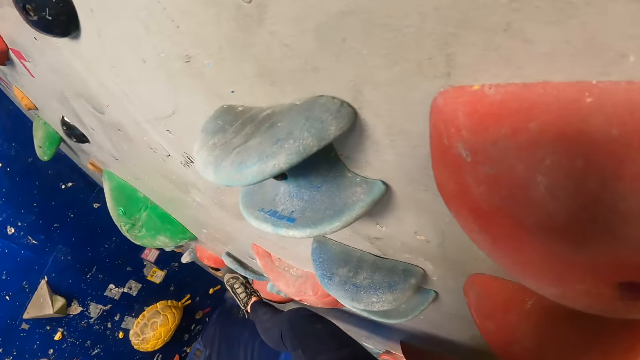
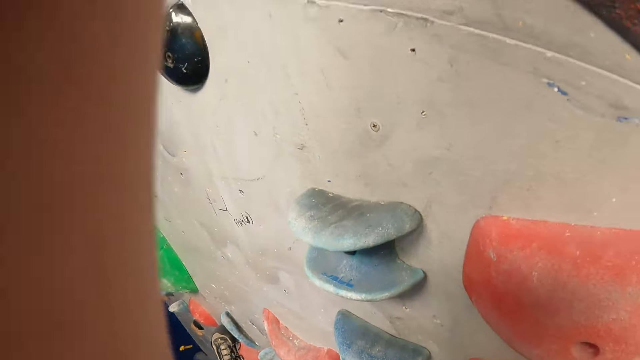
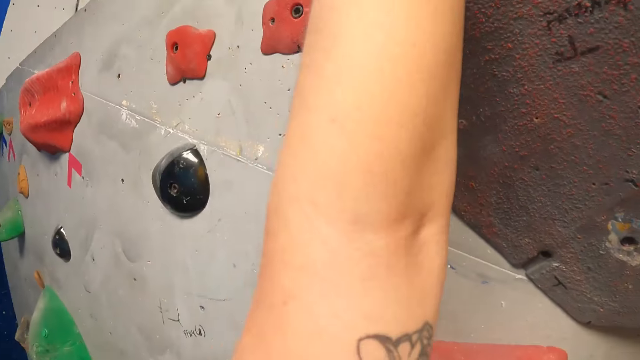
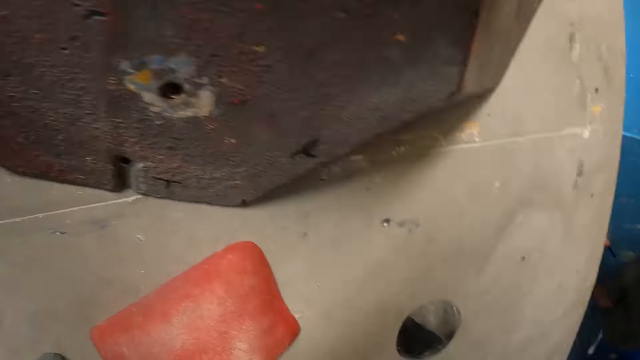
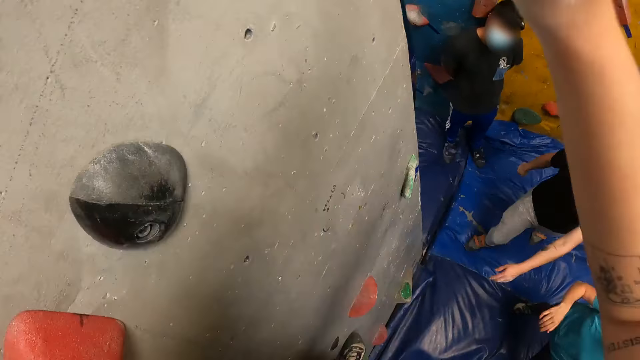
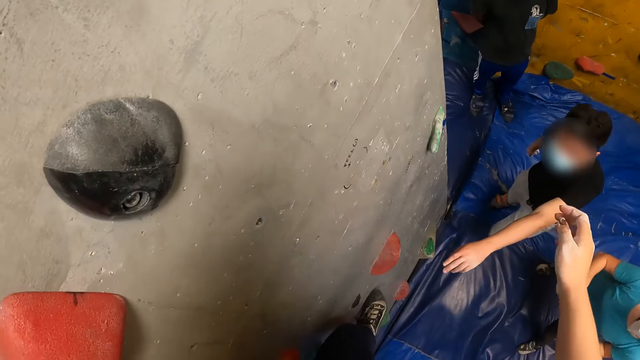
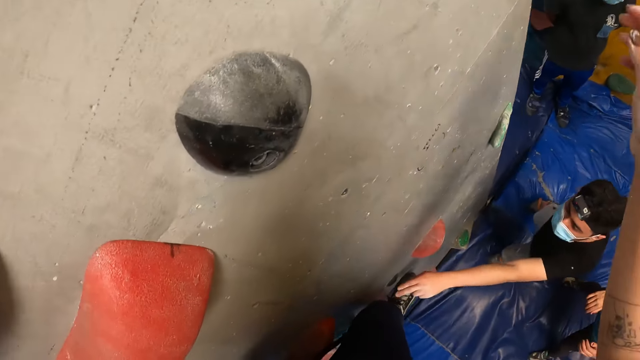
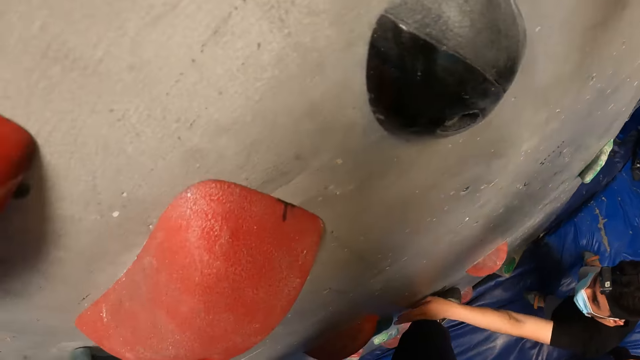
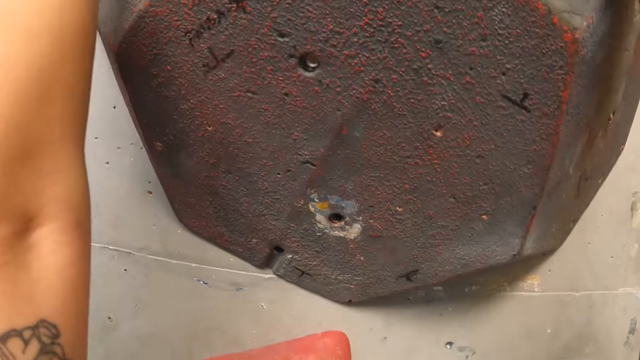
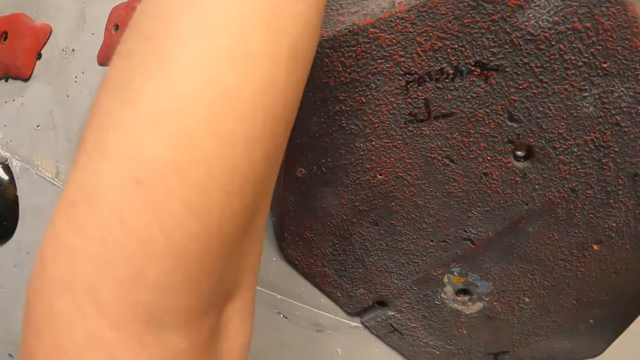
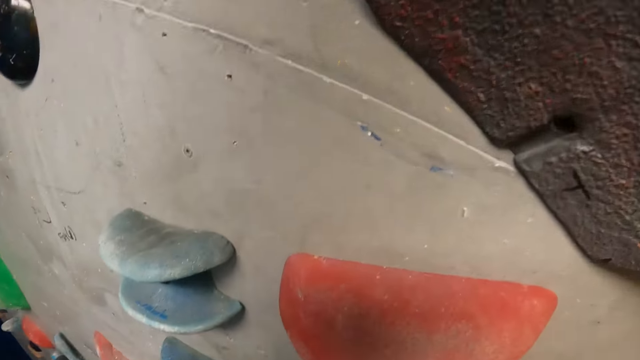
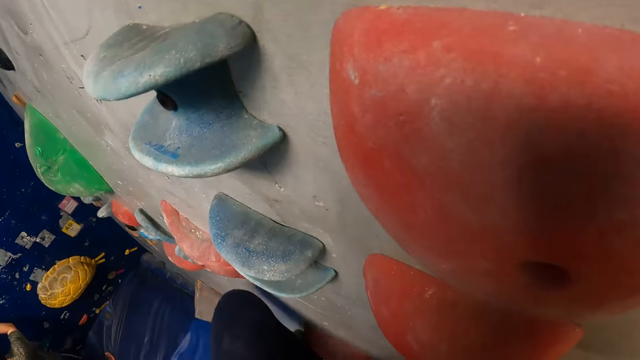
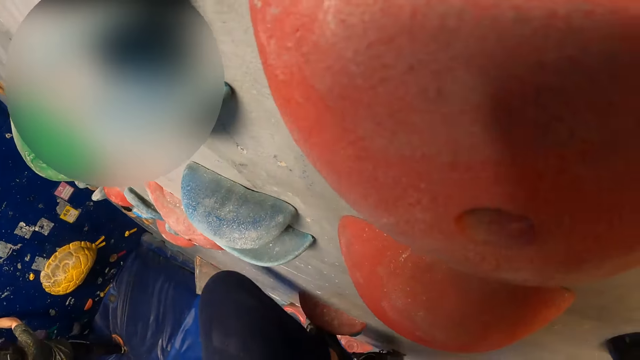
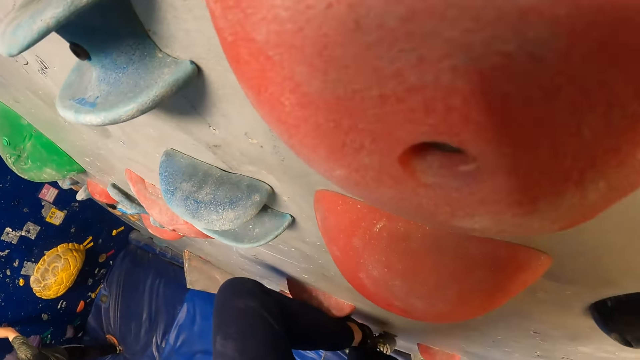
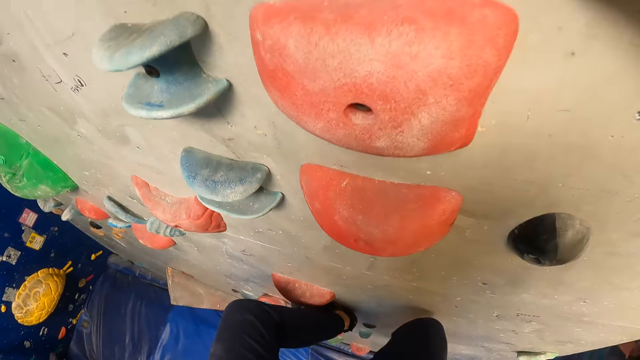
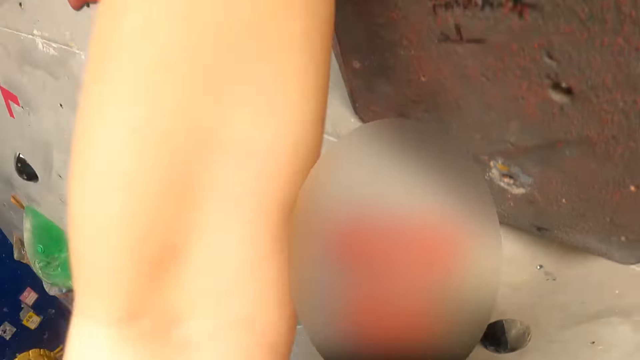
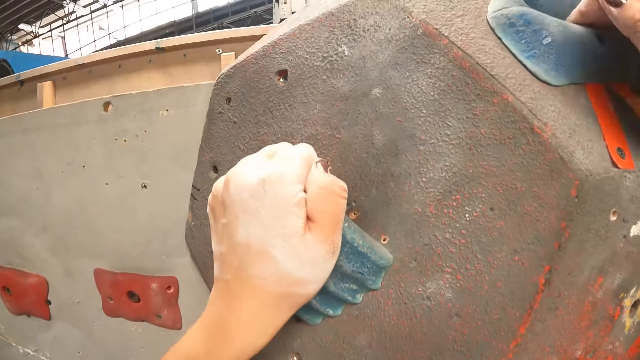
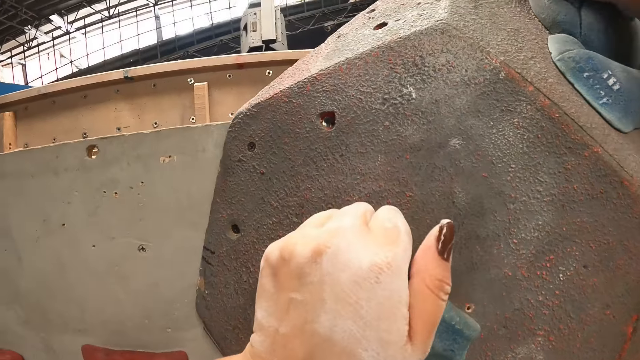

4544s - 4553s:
A man points at a rock on the wall with his left hand and moves his hand on the climbing wall. The camera wearer climbs the wall.

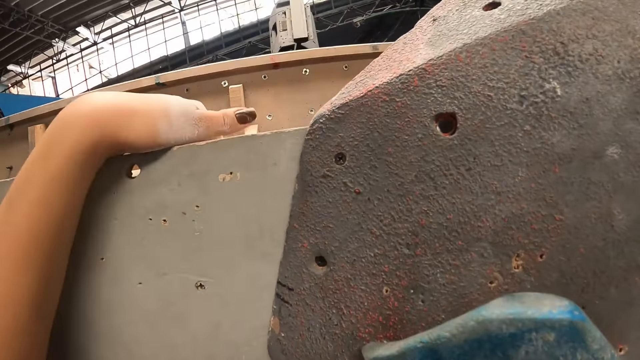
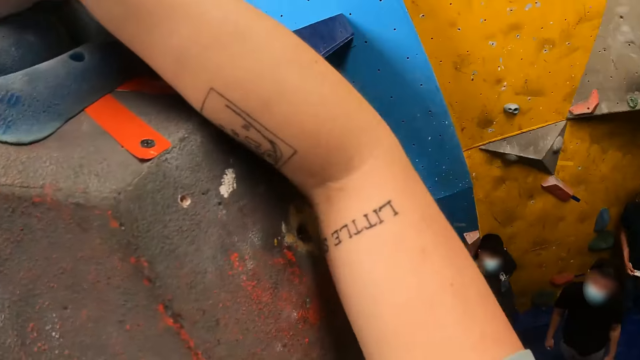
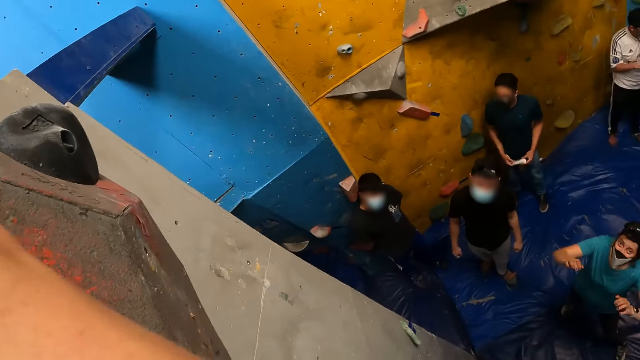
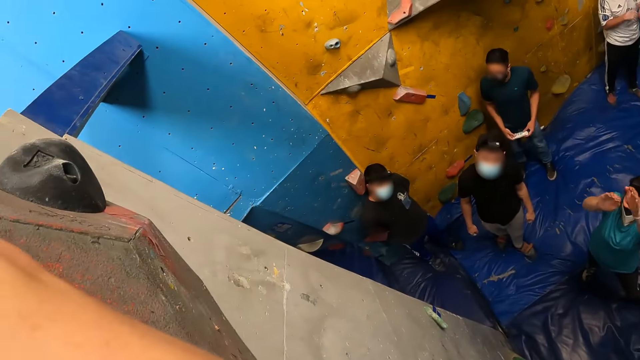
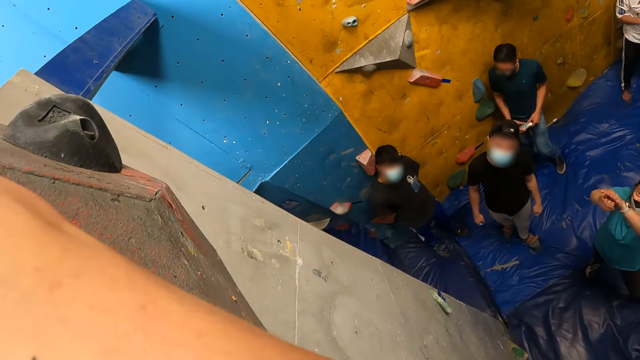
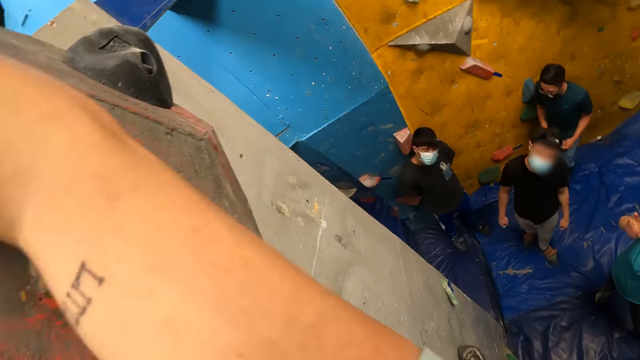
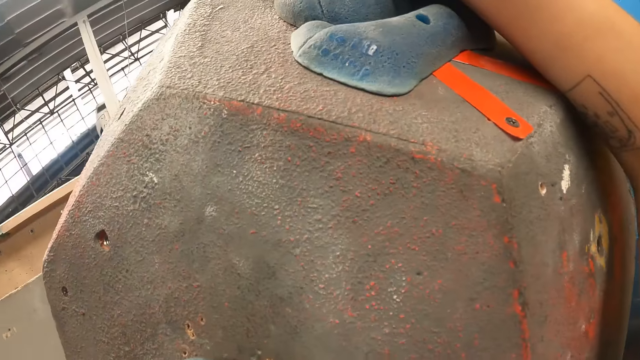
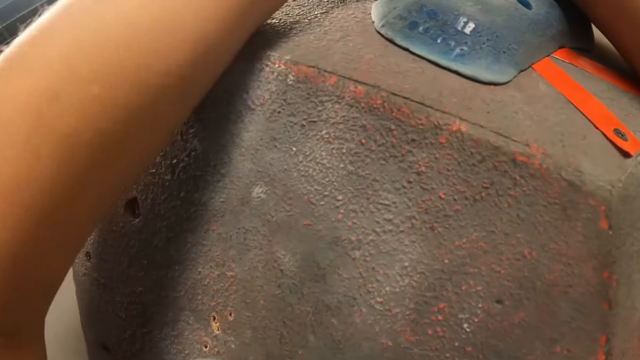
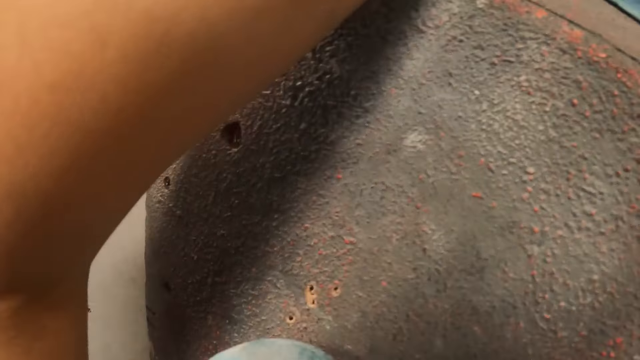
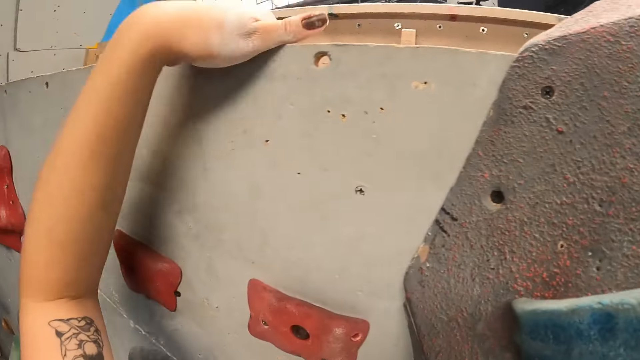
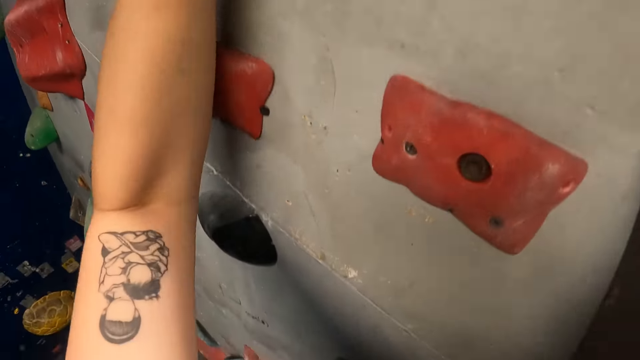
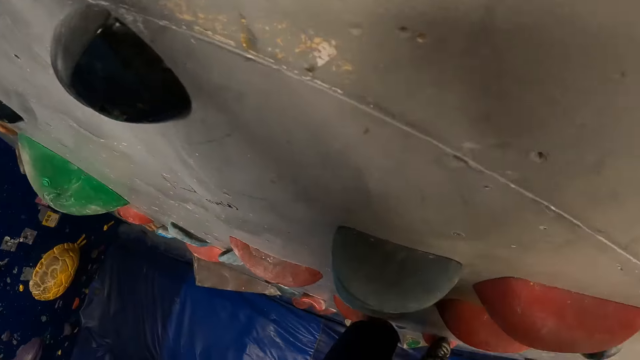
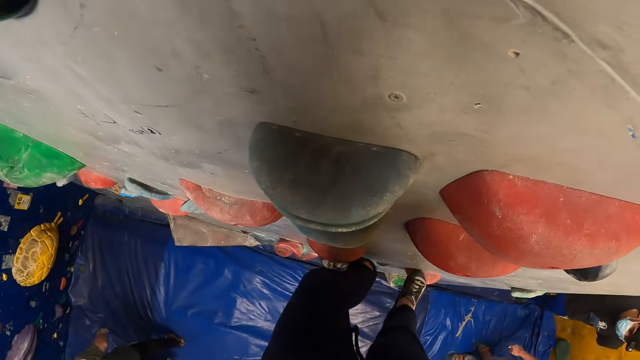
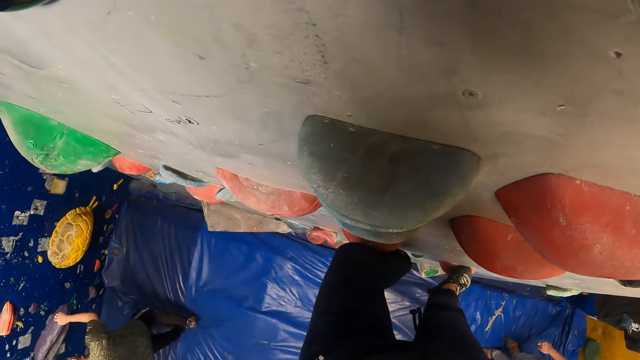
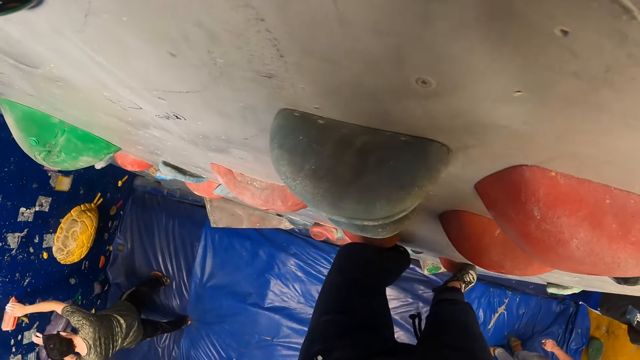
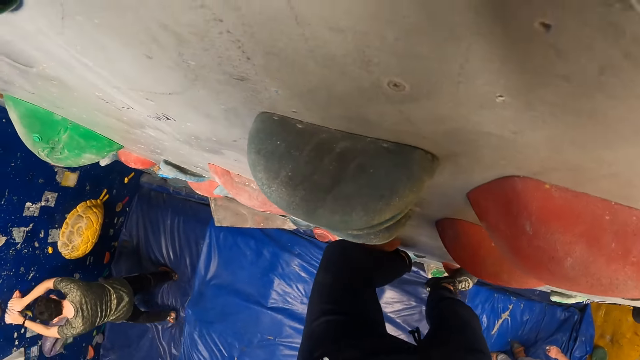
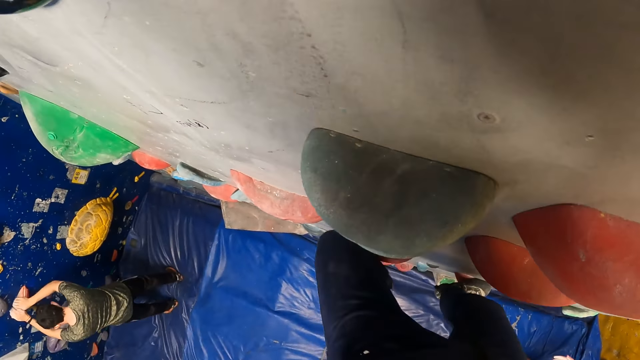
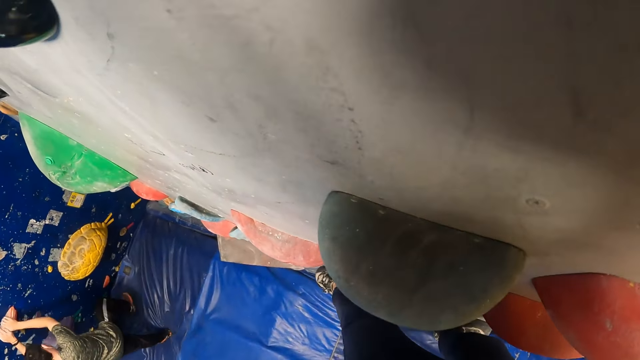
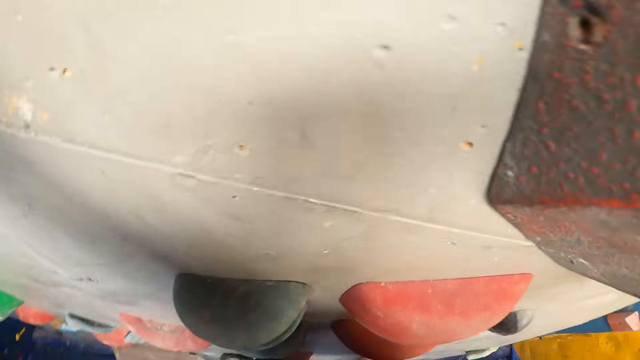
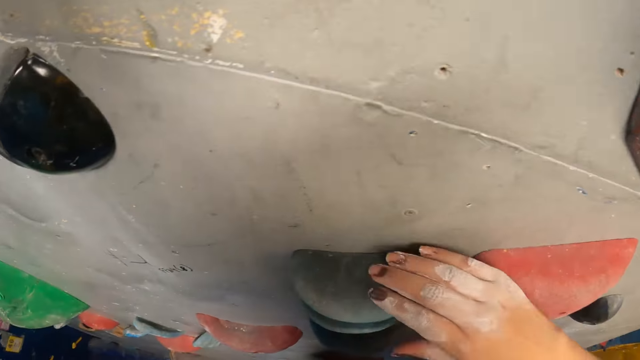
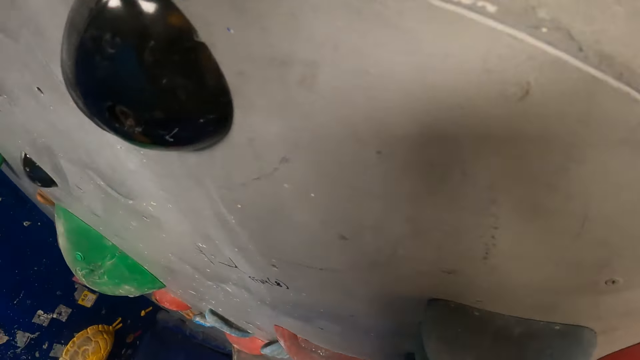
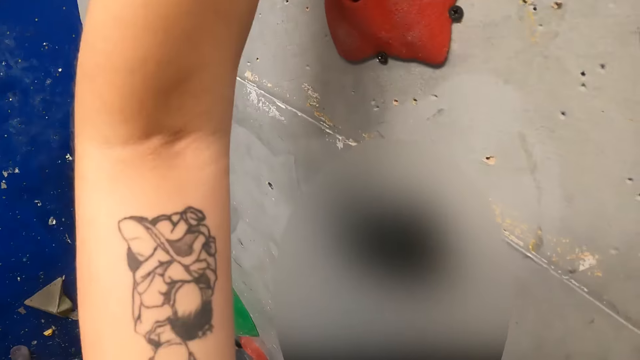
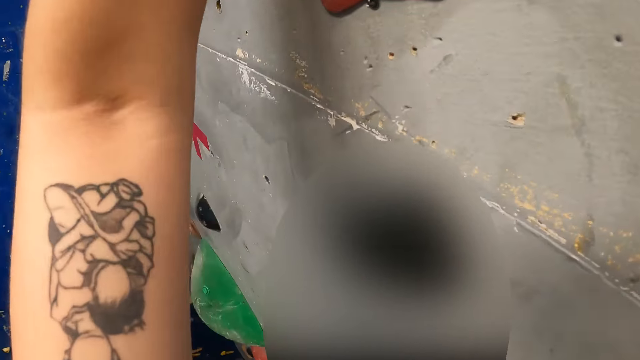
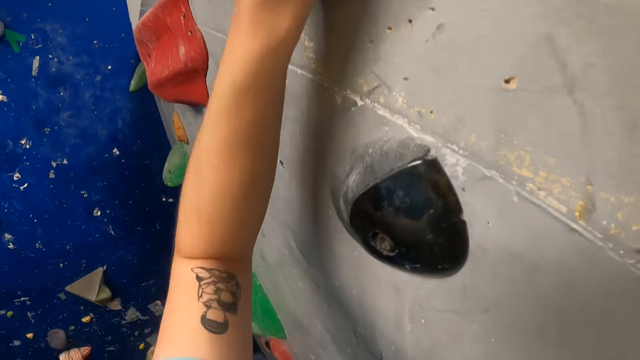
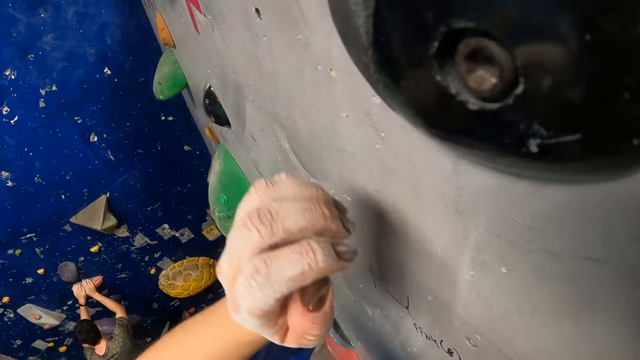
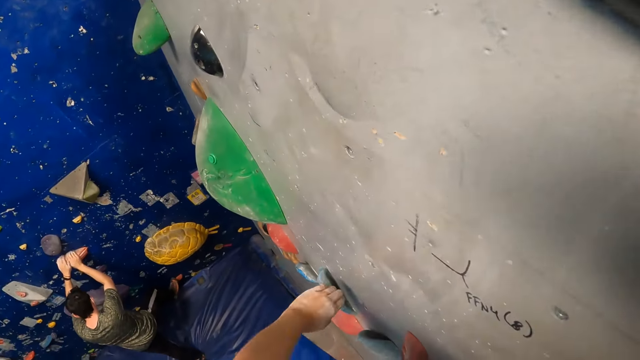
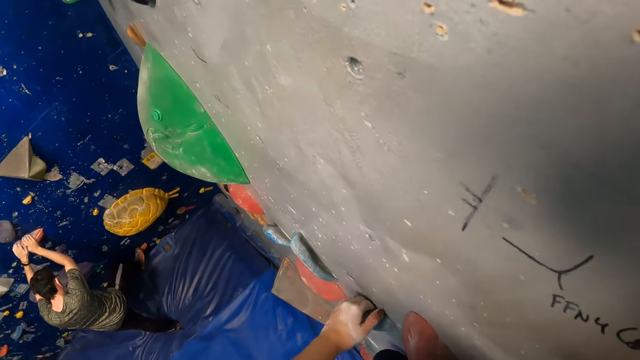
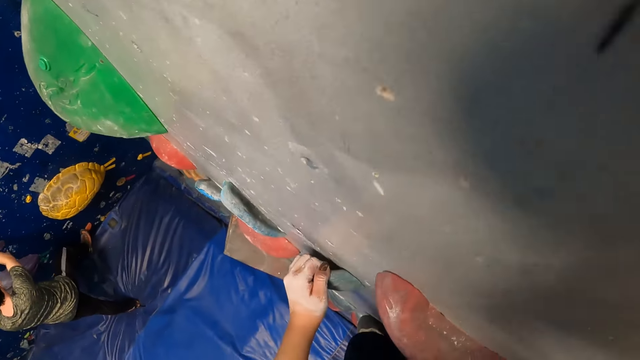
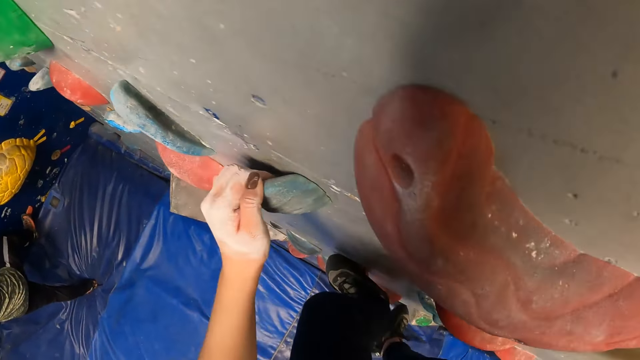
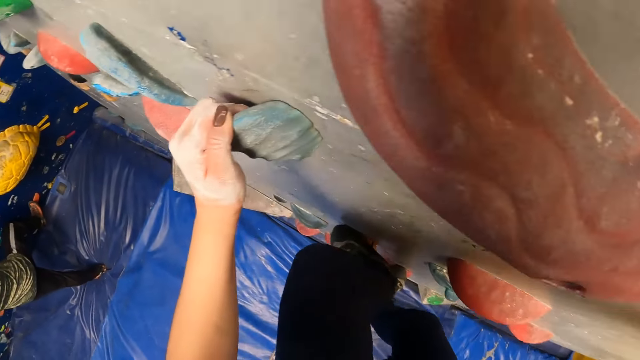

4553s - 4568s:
A woman gestures with both hands. The camera wearer climbs down the wall.
